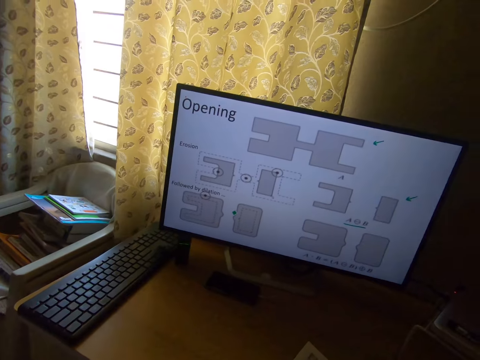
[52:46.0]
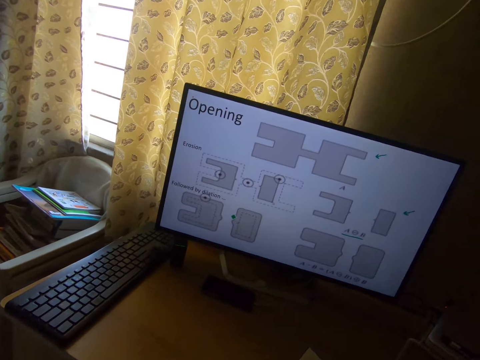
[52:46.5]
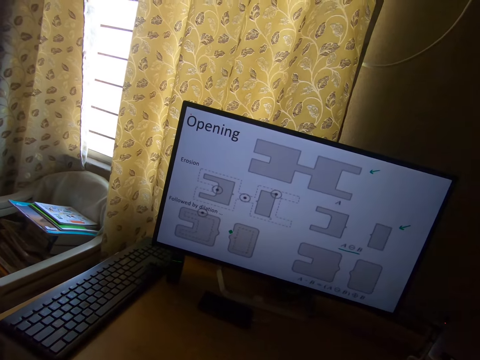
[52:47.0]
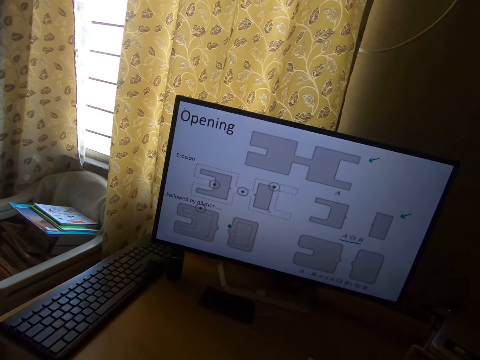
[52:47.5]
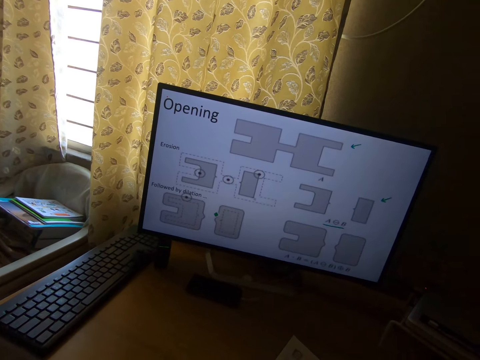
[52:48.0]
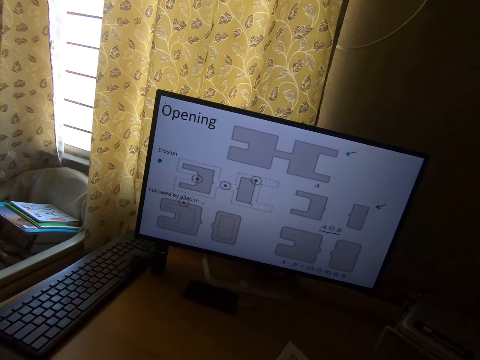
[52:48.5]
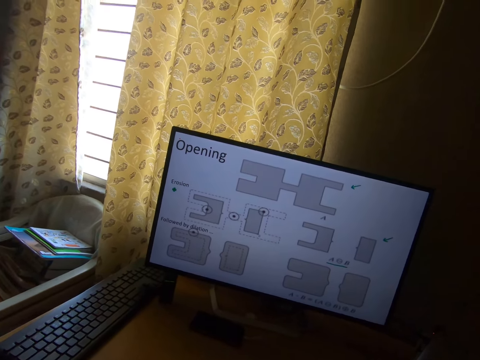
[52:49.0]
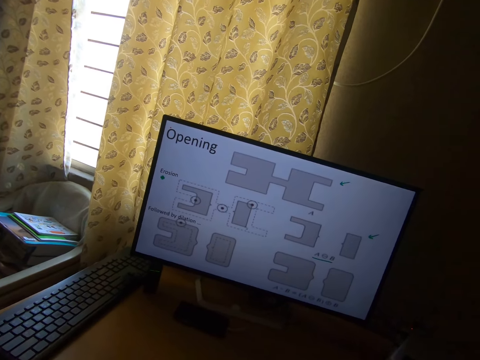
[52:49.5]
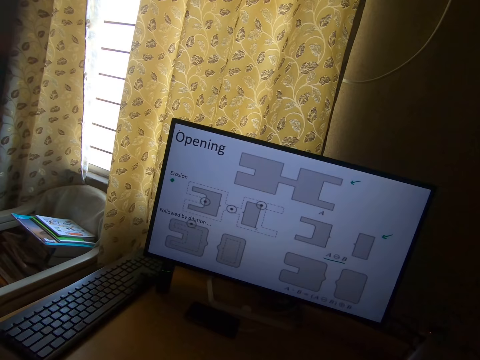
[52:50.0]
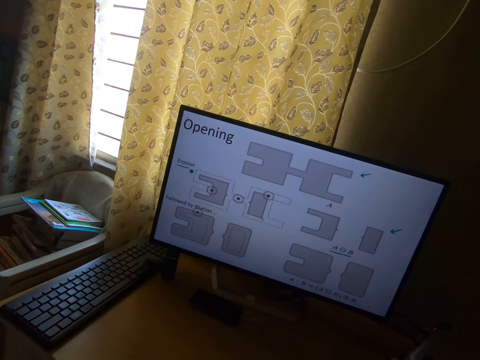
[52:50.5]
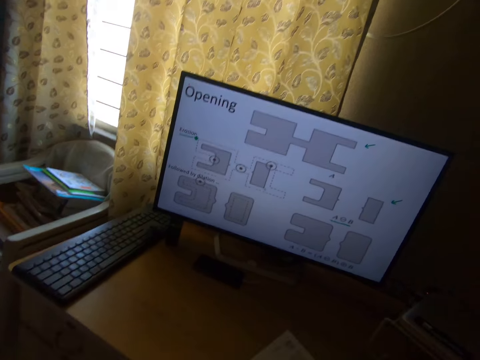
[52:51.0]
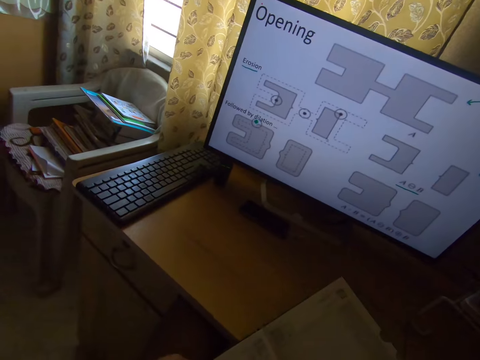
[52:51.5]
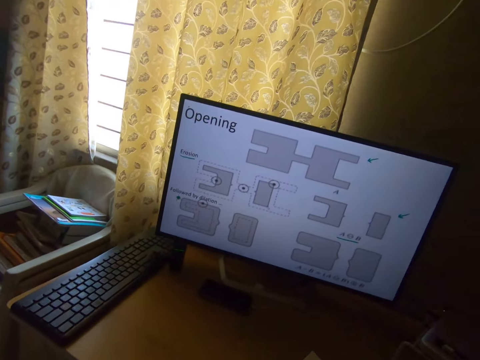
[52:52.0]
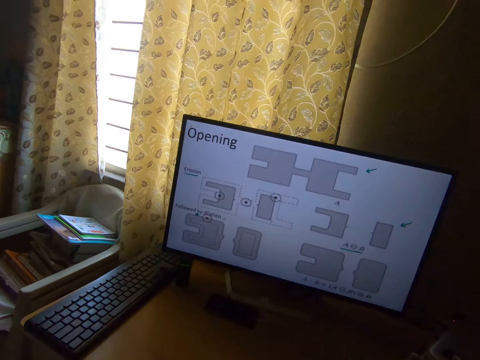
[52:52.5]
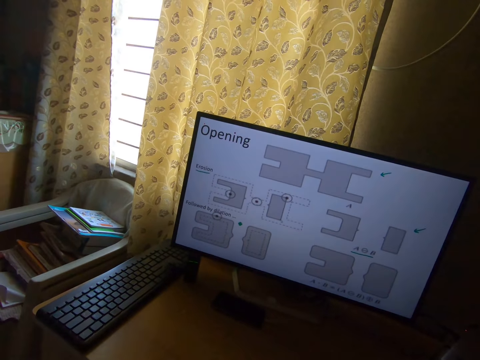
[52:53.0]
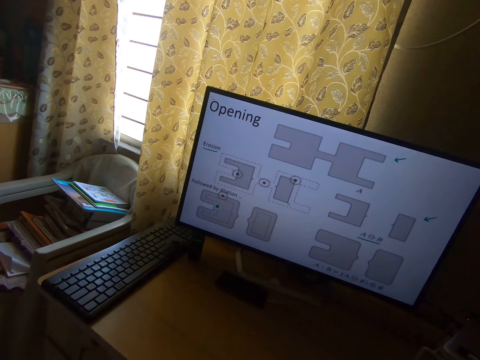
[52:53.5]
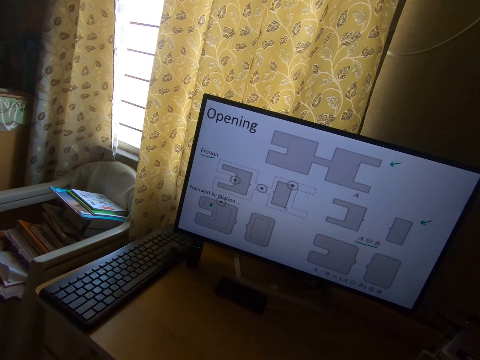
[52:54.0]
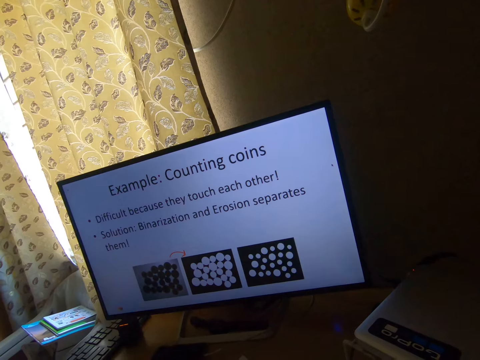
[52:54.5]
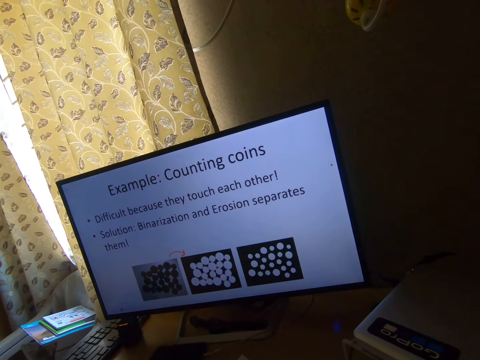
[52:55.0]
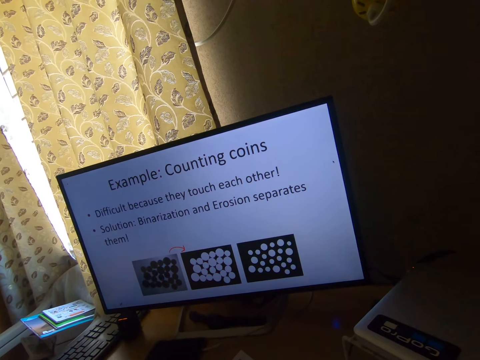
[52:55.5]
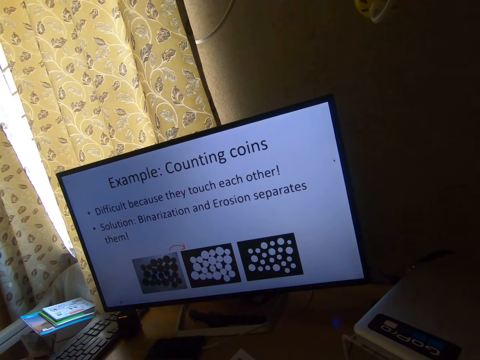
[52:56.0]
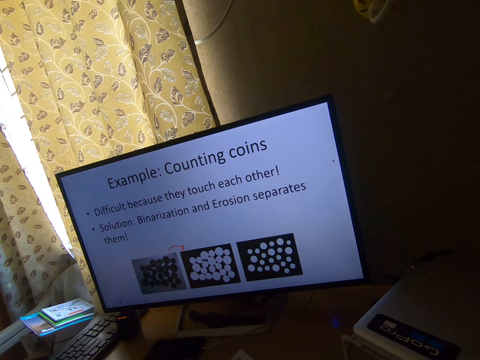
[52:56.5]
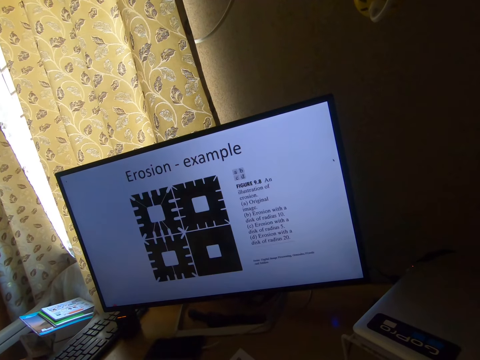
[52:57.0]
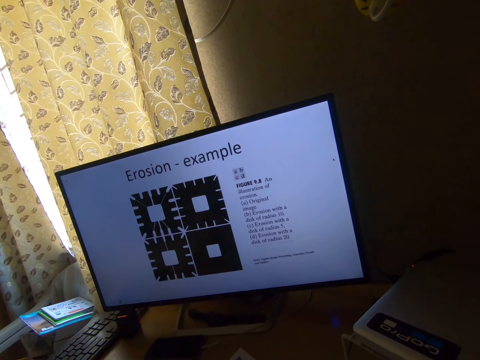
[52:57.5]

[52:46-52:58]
The camera wearer moves the head up and stares at the monitor. They move the head down. They stare at the book. They move the head up. They stare at the monitor.

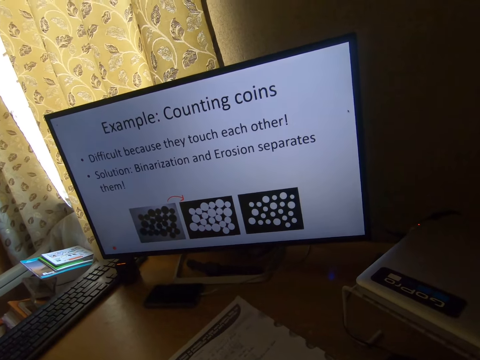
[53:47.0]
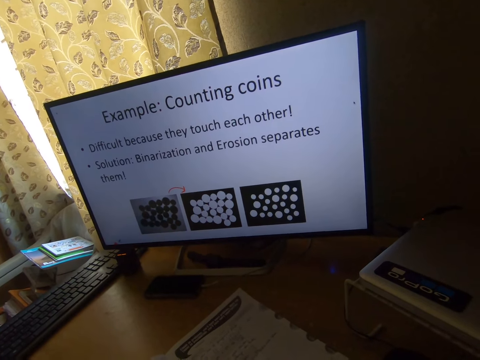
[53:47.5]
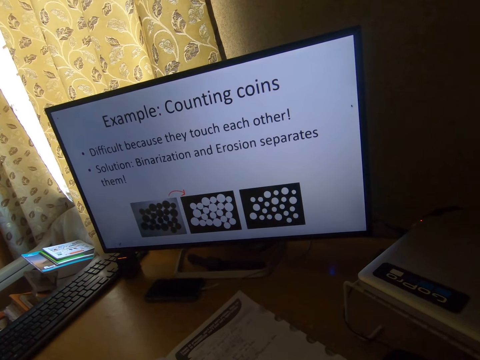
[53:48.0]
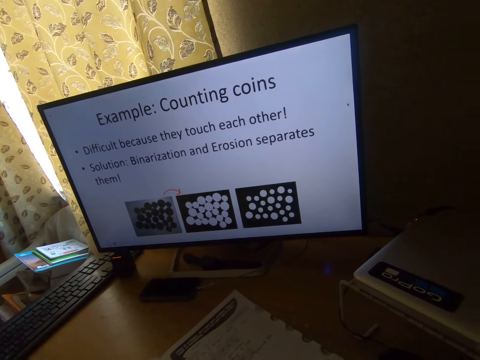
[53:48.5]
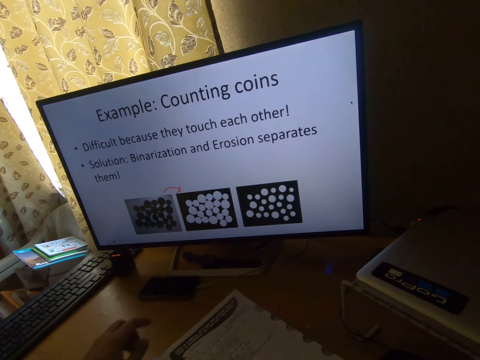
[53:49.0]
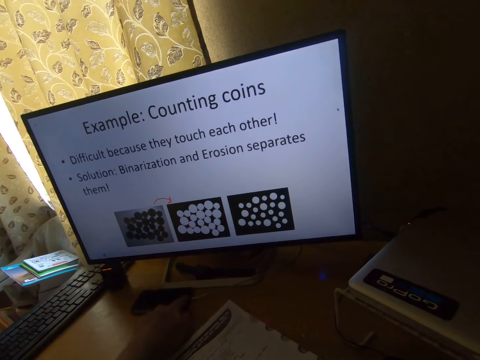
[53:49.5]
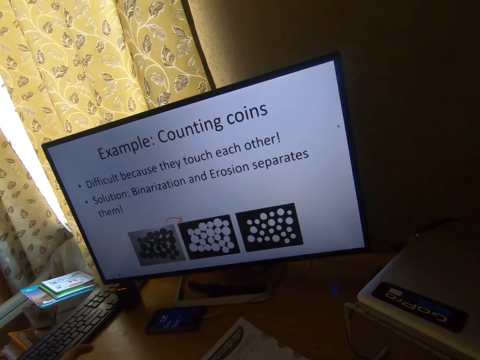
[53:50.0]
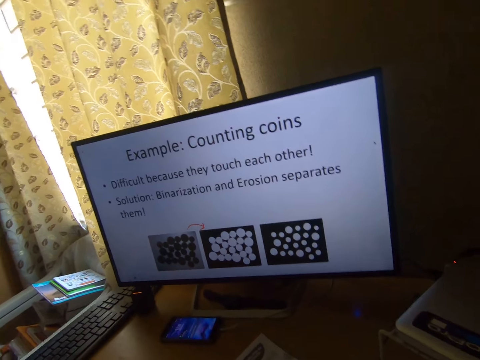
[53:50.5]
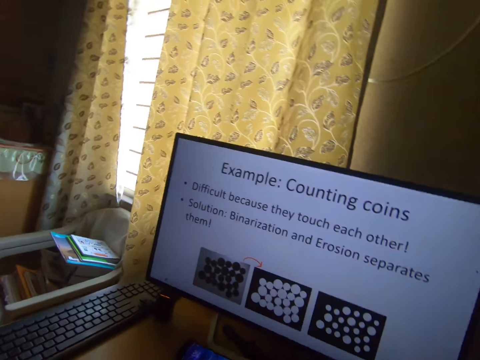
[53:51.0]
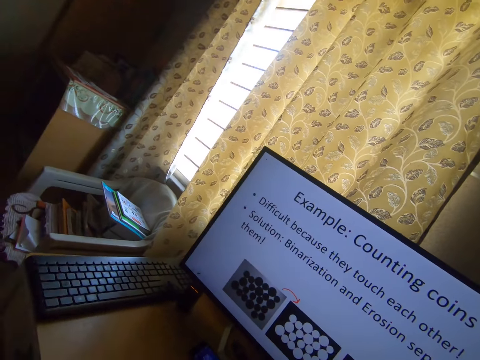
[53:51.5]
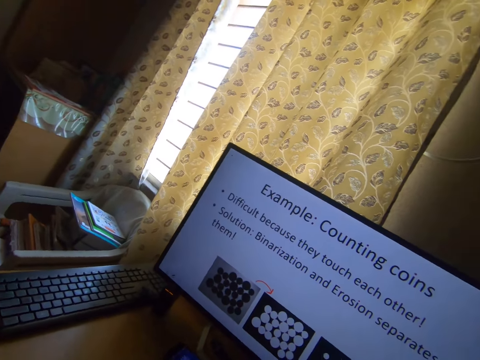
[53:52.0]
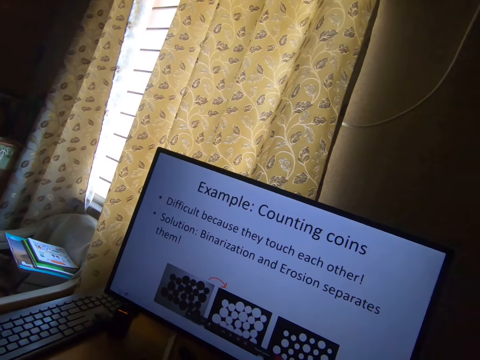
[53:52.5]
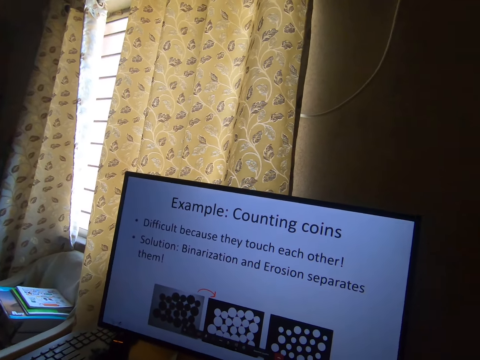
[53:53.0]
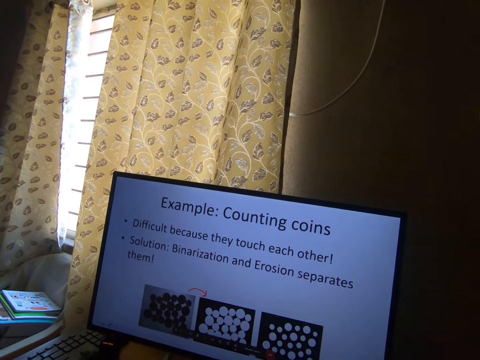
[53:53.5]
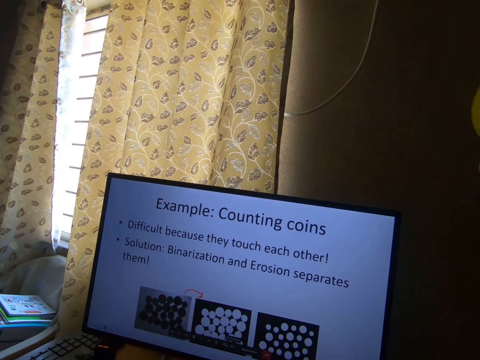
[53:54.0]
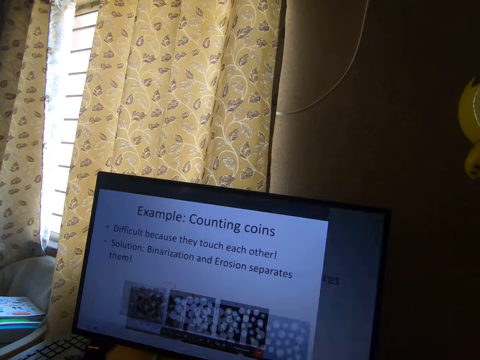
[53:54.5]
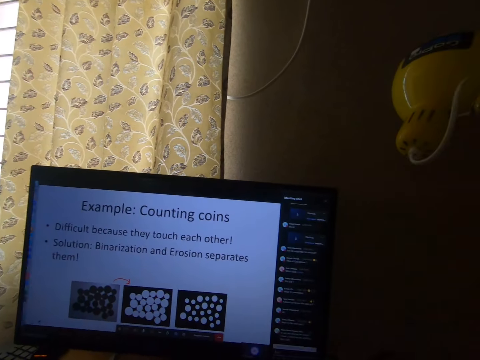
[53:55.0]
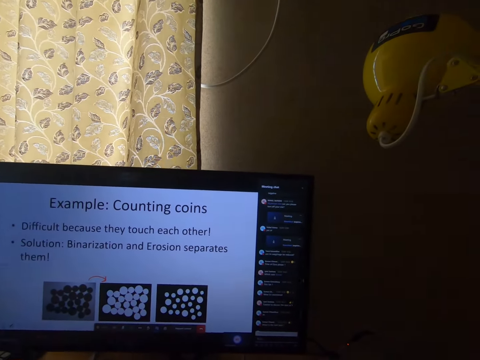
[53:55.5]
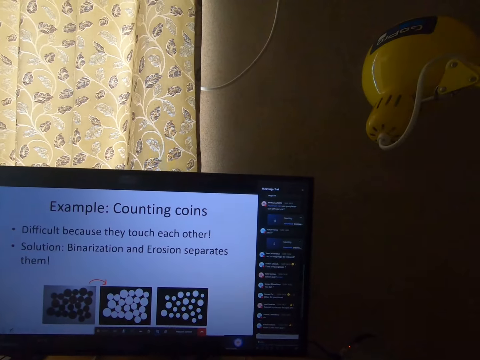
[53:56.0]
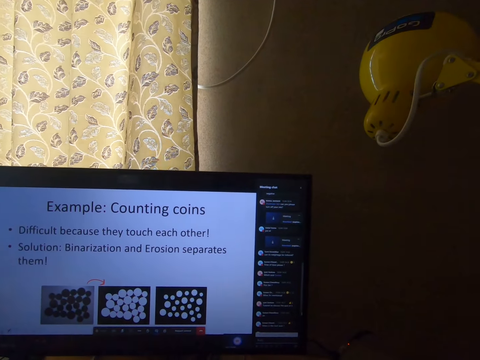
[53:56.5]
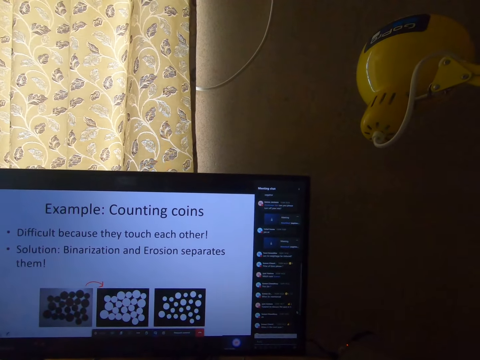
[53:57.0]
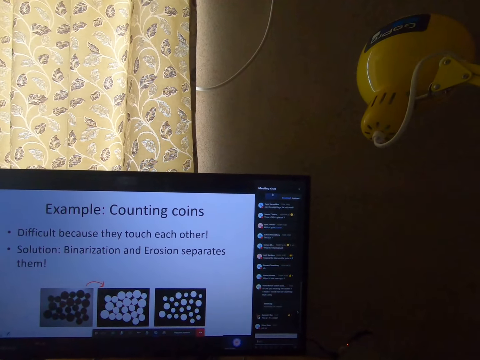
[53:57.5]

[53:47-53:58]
The camera wearer swings the left hand. He touches a smartphone or phone with his left hand. He removes his hand from the smartphone. He swings the left hand. He stares at the phone. He swings the head left. He stares at the keyboard. He swings the head right.

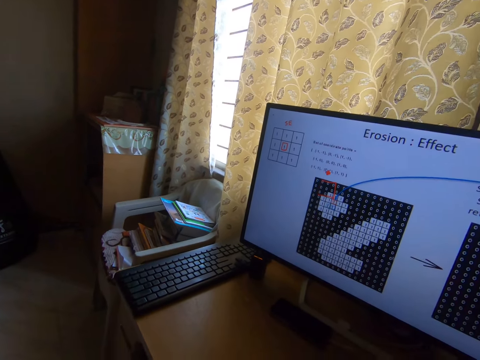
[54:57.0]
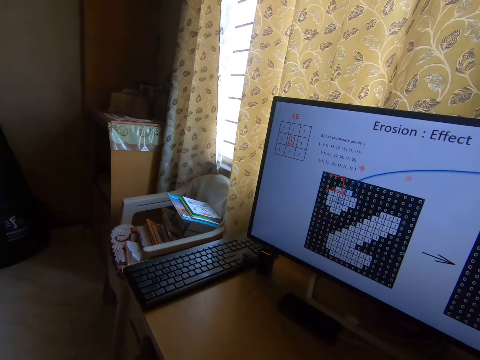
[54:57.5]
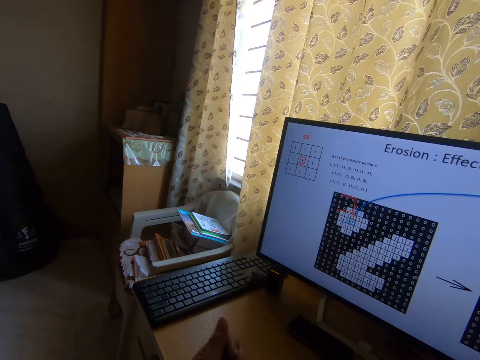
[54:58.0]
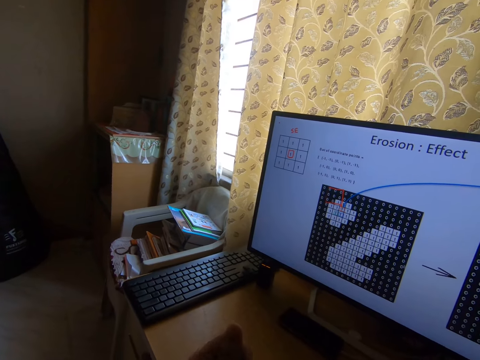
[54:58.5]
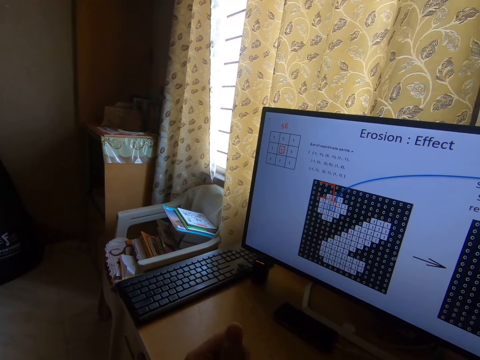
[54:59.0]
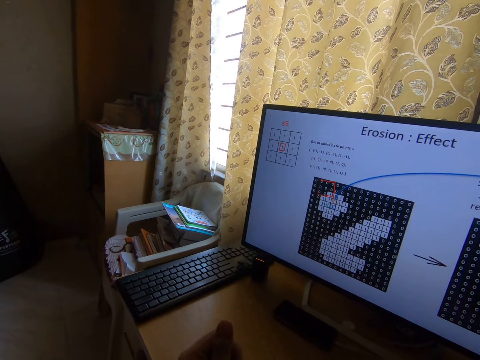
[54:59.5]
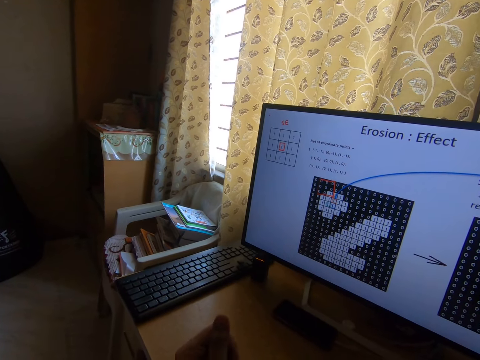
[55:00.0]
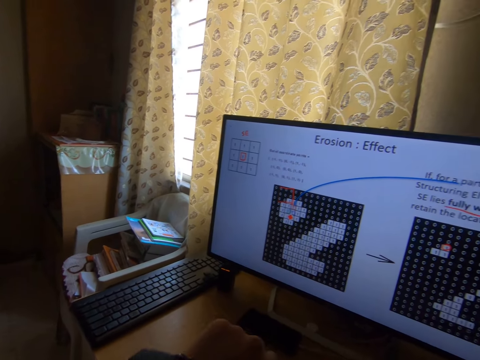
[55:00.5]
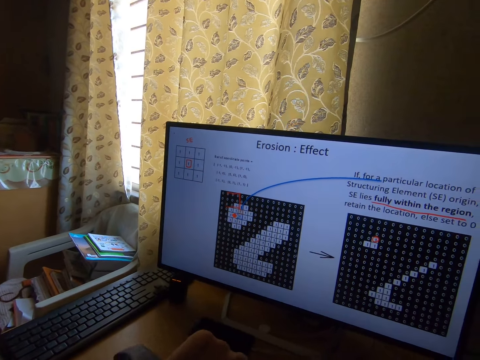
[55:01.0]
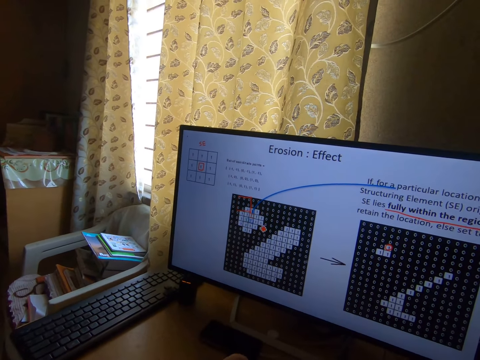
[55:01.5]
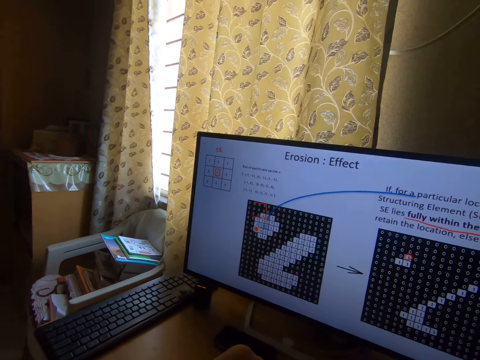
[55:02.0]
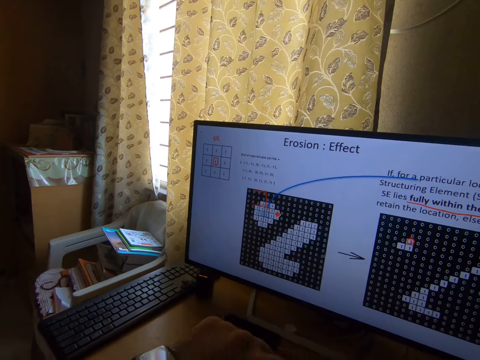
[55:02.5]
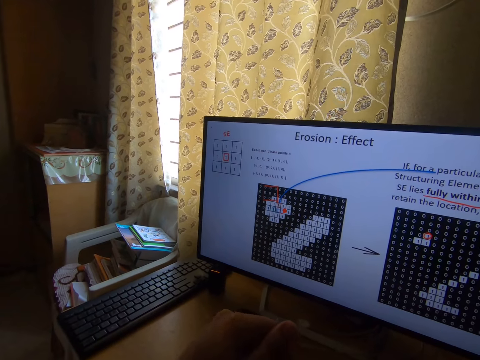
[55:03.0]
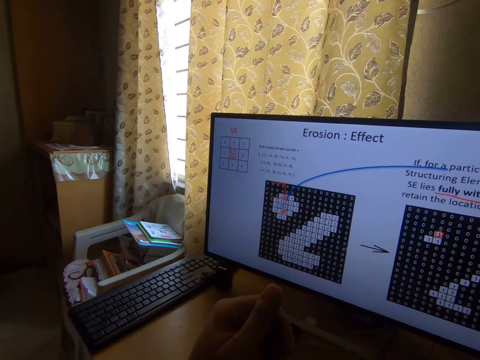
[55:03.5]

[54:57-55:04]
The camera wearer moves his hand. He gesticulates with his left hand.
